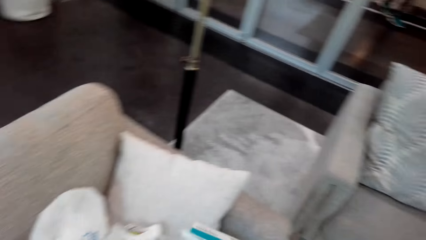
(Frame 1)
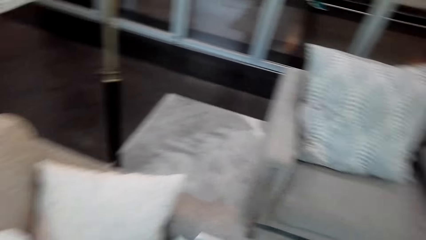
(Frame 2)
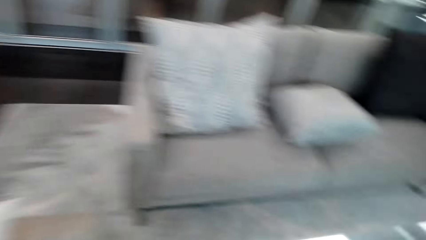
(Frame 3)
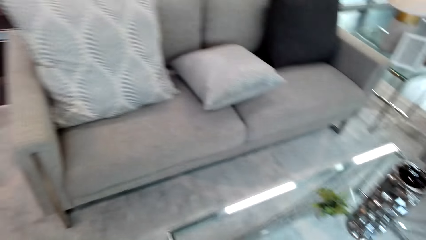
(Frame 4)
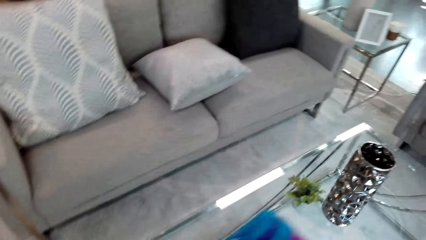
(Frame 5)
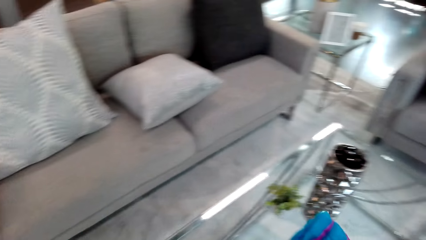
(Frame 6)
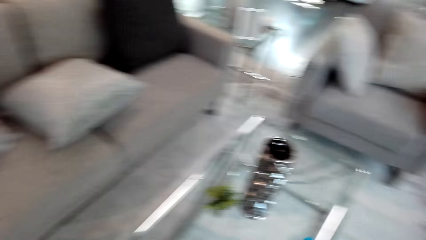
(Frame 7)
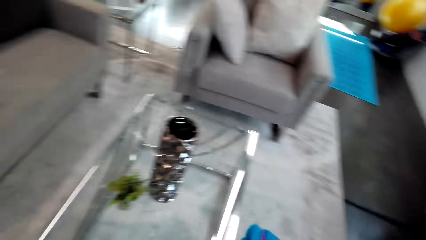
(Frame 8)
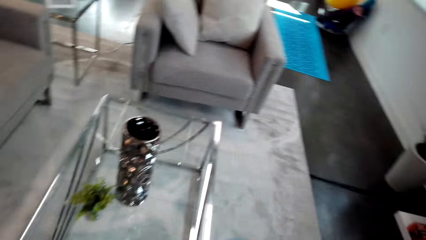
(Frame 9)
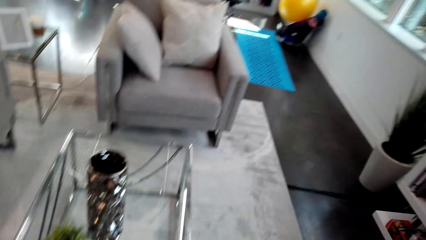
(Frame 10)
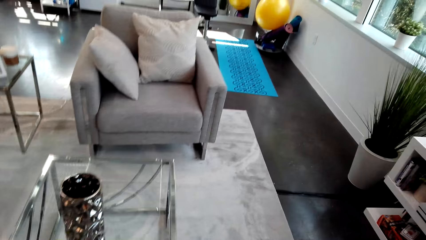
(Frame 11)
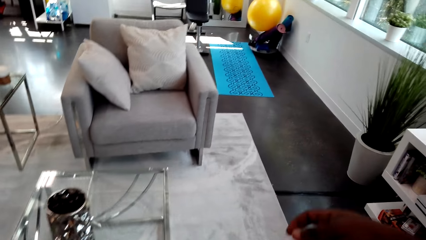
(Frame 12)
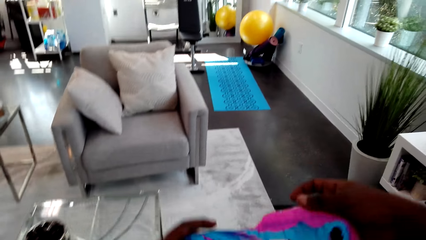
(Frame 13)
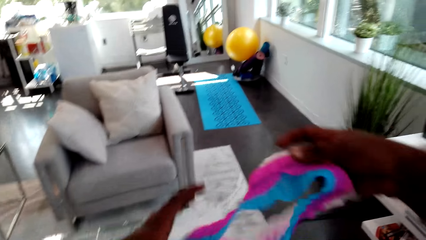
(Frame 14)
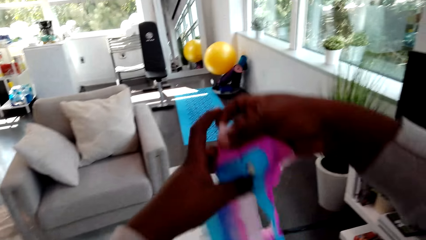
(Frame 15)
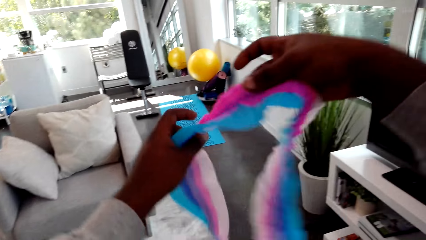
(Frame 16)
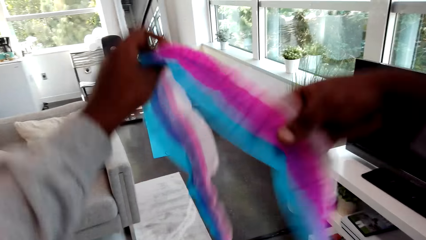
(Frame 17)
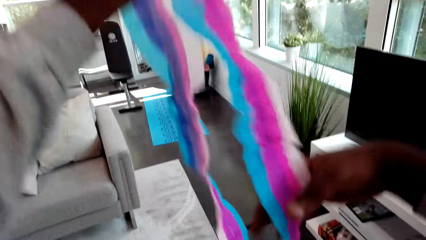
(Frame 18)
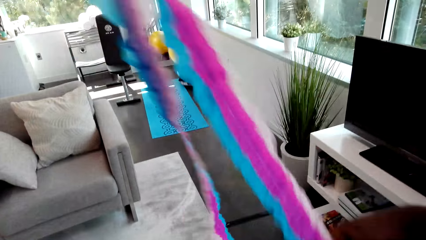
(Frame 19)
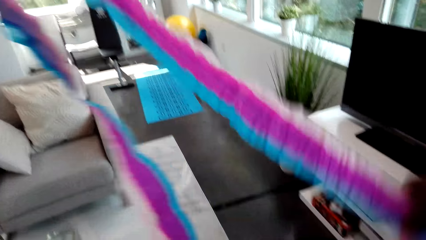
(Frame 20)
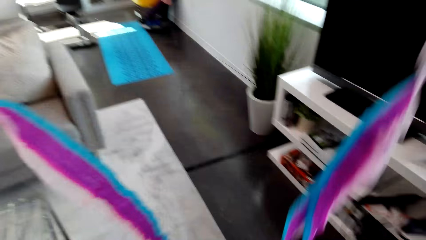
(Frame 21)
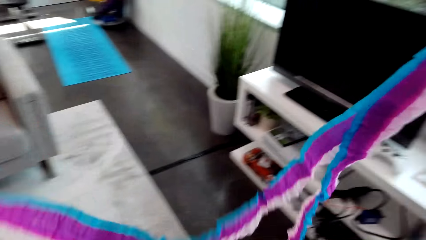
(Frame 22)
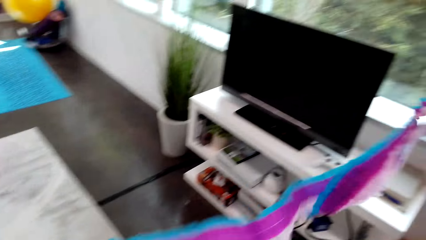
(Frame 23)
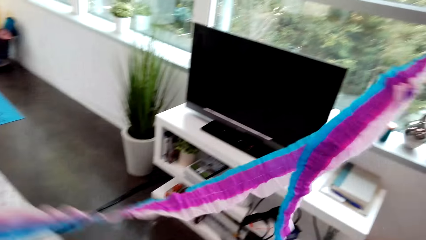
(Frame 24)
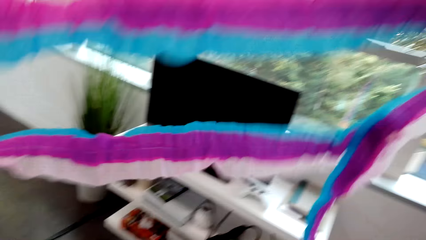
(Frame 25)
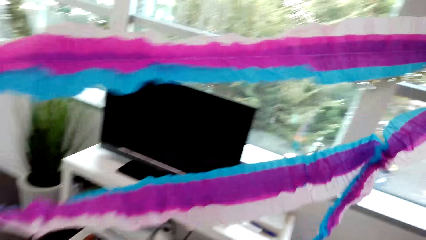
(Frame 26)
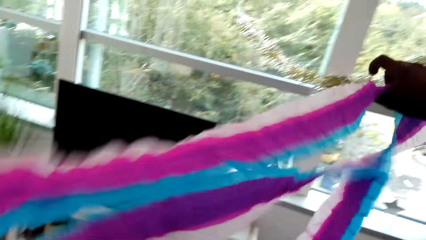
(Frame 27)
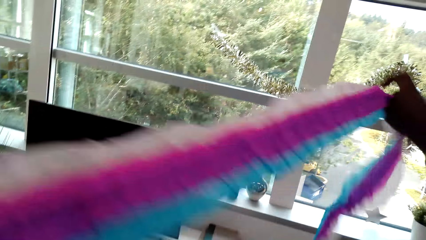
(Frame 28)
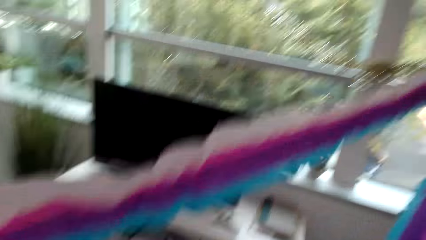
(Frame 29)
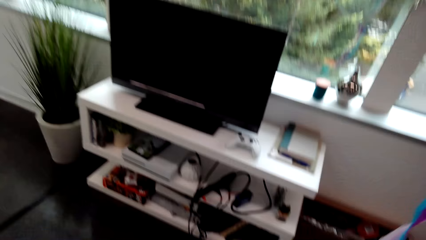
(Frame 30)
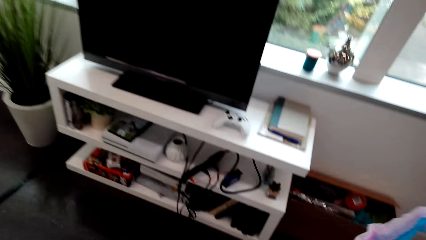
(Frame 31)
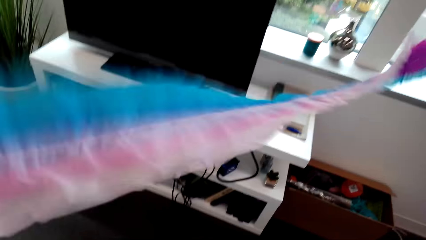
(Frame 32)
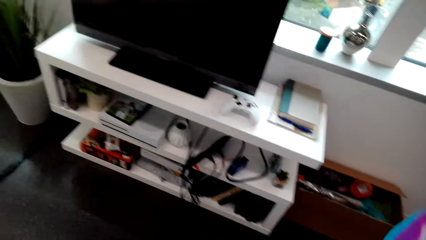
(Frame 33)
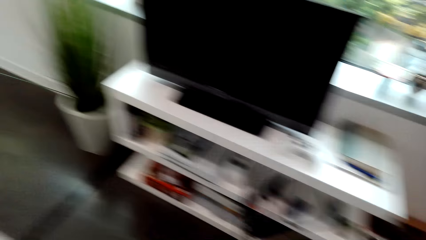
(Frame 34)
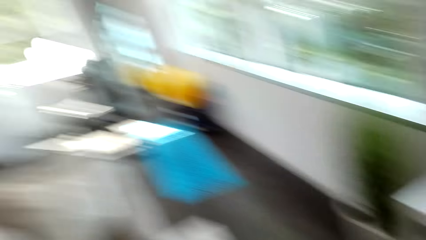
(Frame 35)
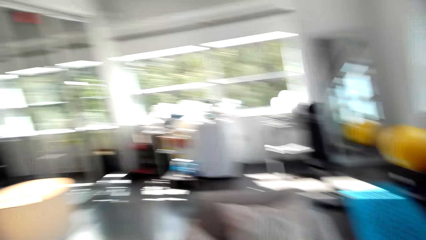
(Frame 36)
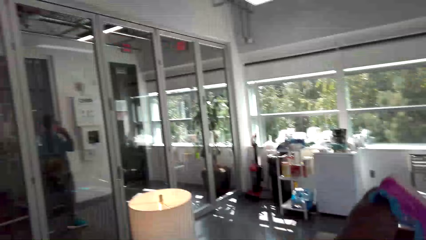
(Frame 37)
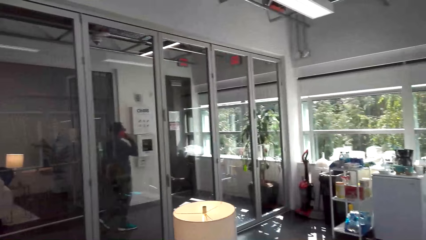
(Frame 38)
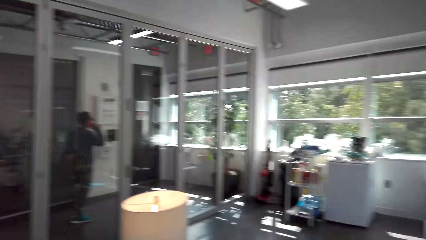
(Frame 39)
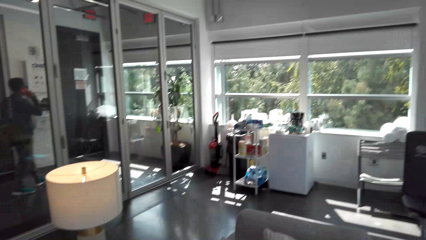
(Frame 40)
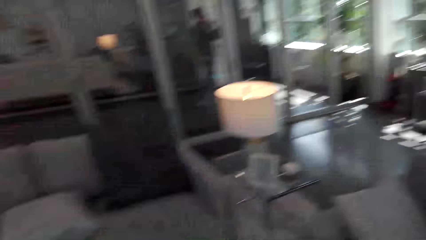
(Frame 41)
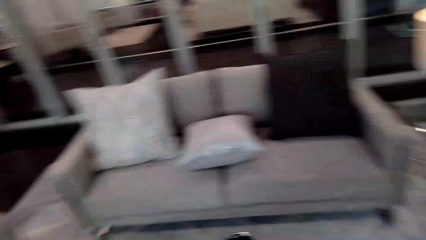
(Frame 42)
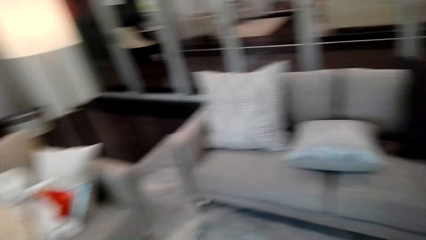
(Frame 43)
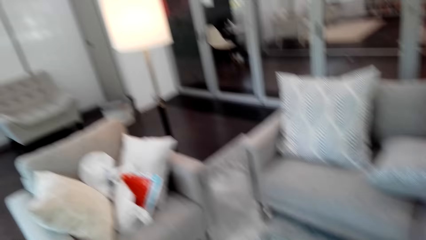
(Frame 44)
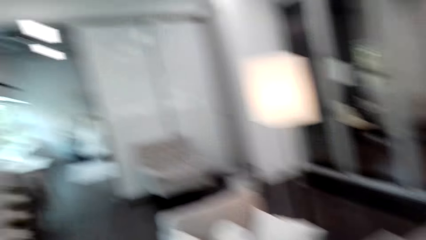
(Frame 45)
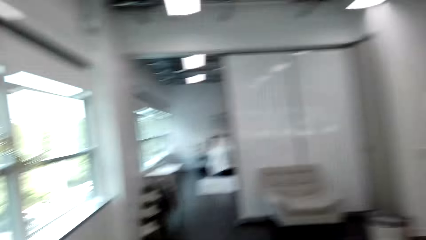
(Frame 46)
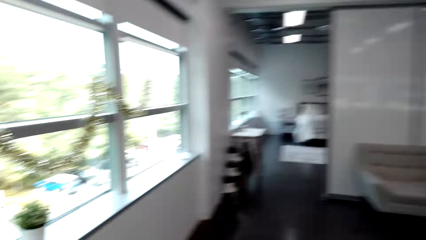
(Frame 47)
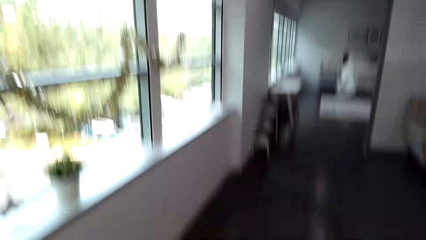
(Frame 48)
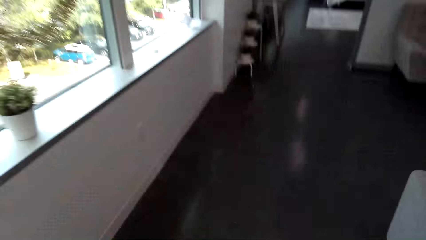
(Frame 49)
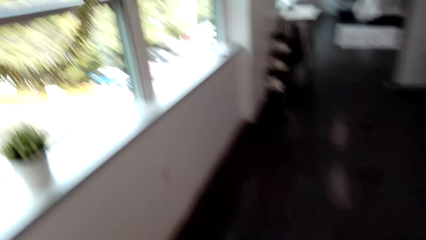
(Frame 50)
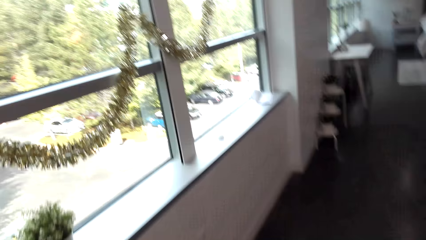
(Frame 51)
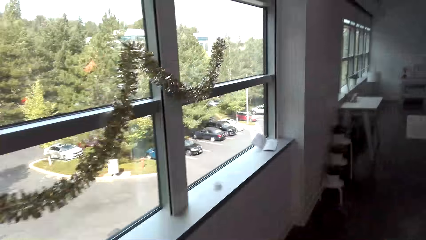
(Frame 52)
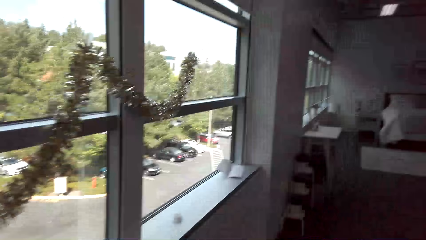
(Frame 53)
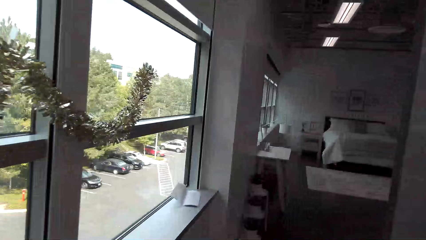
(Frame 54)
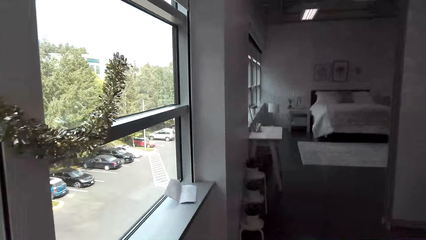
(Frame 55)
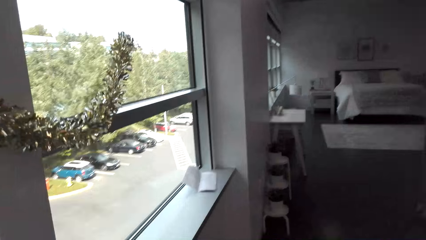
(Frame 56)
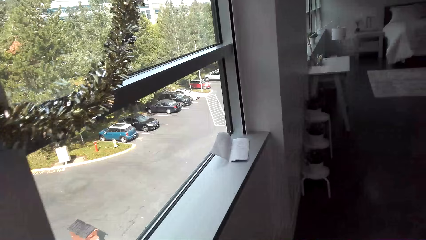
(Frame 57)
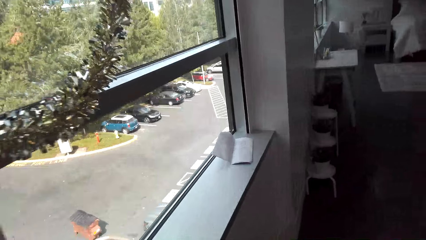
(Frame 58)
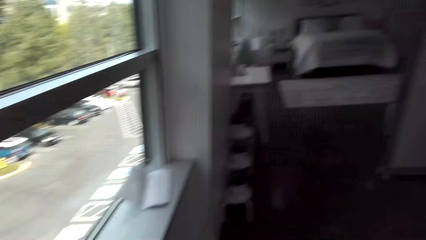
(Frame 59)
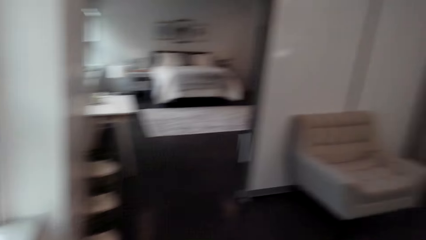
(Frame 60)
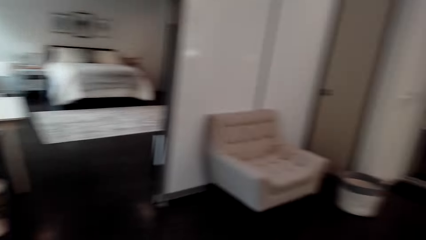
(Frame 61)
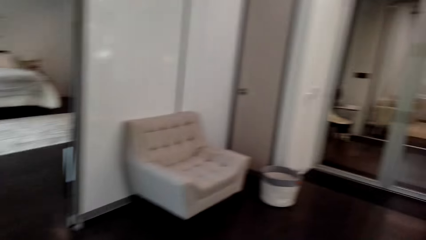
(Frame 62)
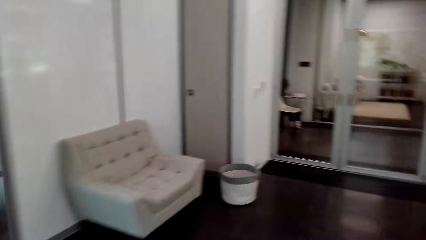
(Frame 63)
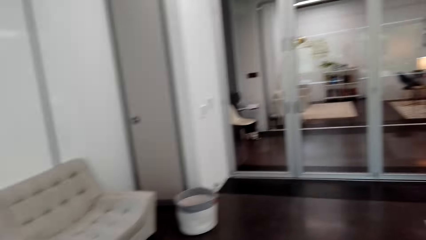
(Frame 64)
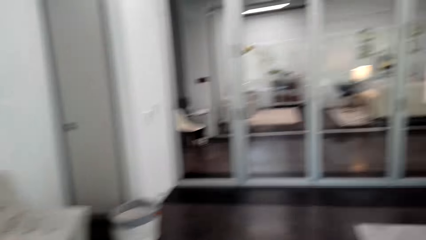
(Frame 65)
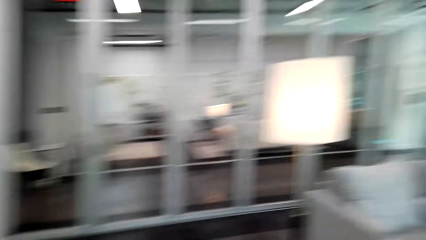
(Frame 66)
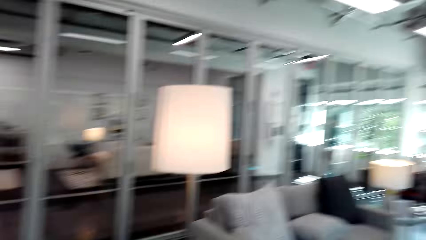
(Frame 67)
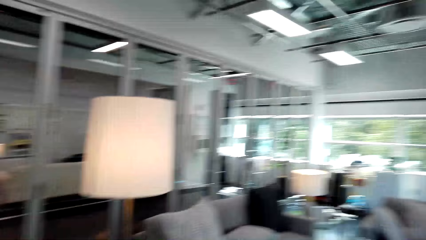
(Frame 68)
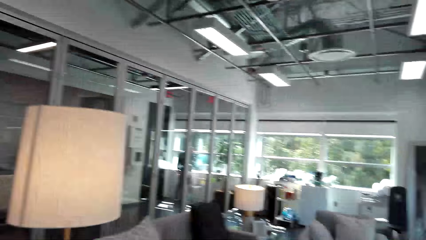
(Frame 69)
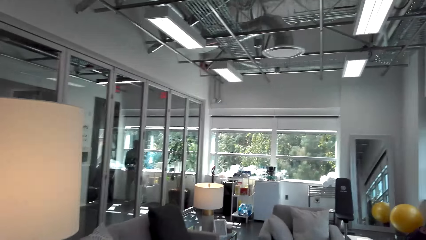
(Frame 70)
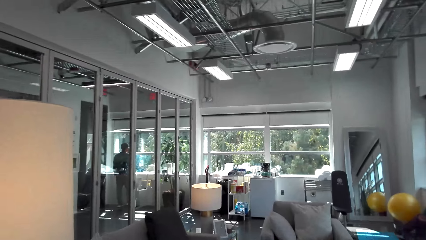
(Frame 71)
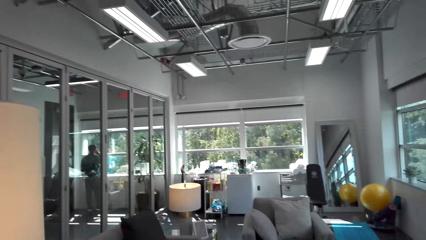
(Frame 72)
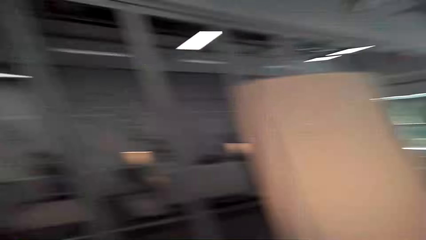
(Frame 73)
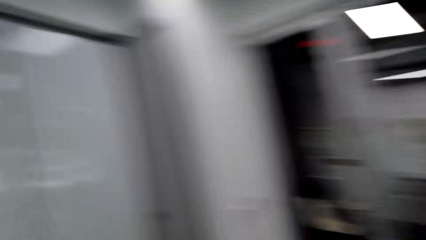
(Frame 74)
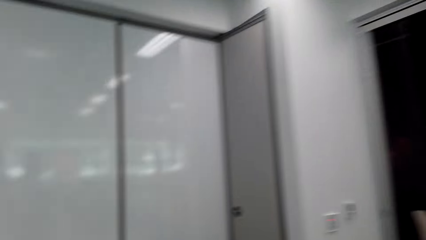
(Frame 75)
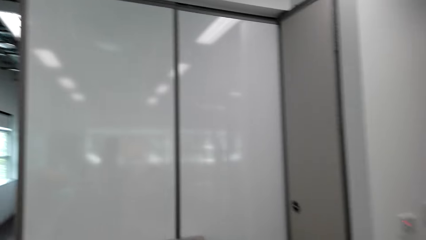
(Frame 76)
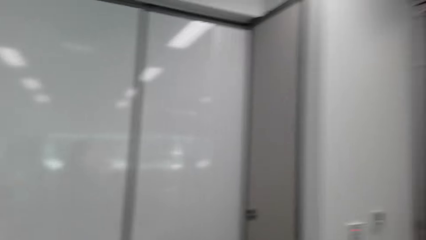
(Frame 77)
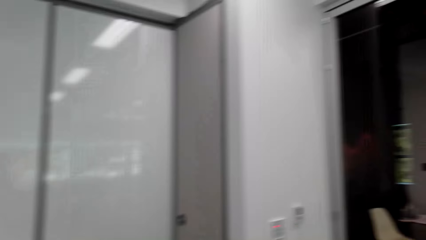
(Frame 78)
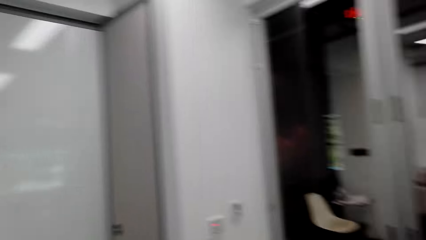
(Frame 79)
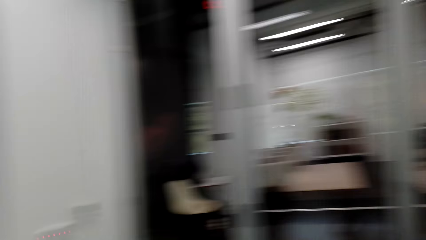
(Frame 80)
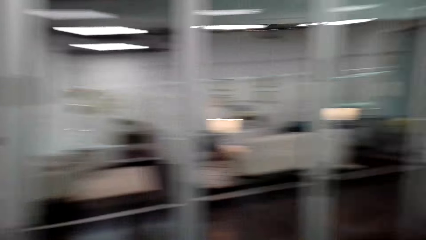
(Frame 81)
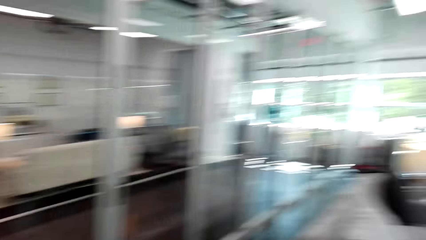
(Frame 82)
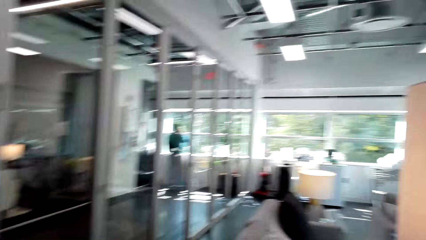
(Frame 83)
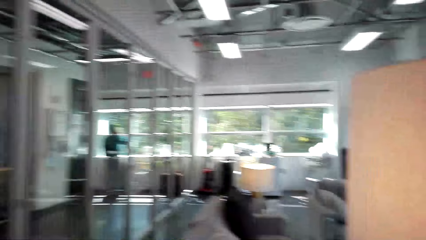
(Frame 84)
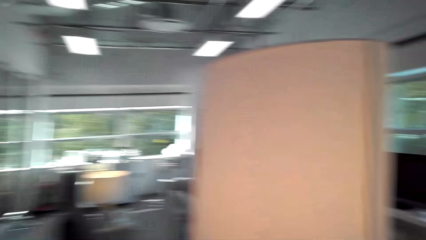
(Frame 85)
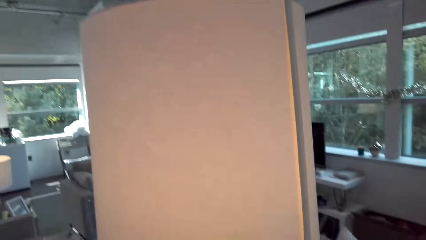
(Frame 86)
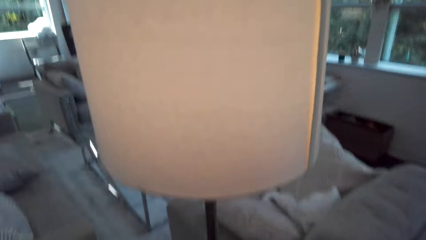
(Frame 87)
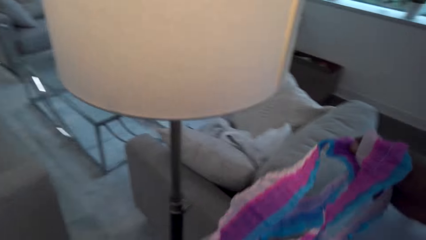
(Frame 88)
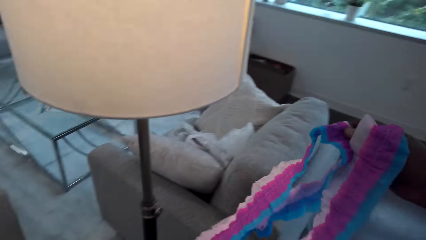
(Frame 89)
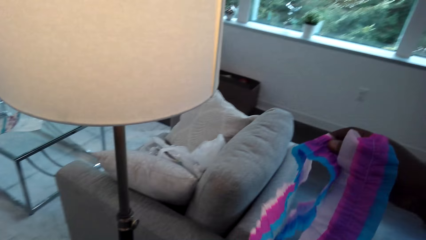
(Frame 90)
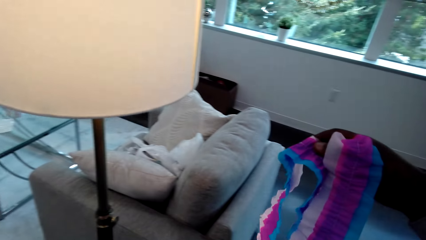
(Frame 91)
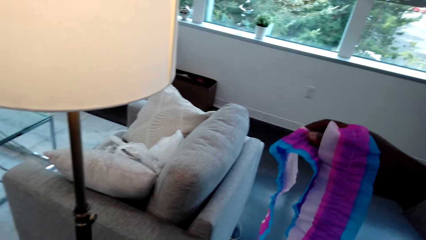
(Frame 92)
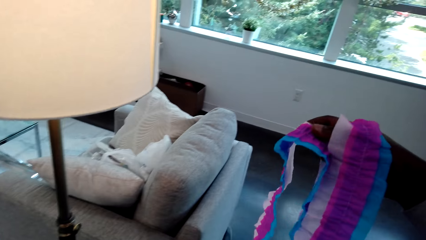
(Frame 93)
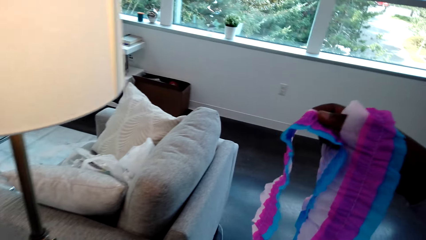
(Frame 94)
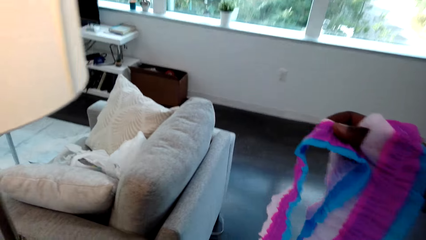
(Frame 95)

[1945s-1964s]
The camera wearer lifts a garland. They look around the house. They walk around the house.
